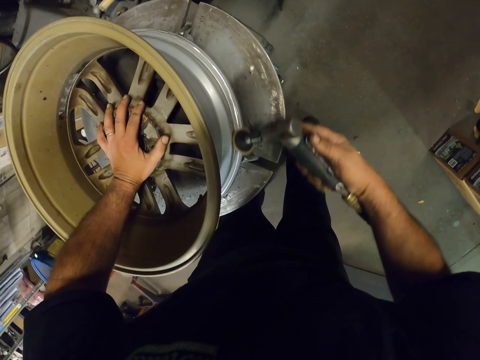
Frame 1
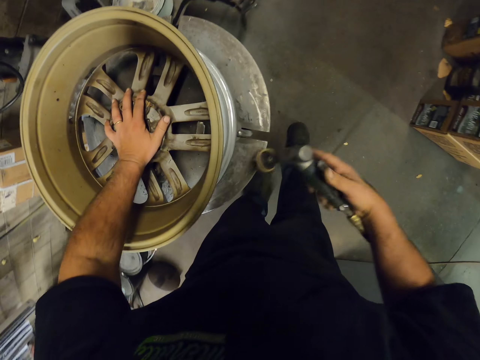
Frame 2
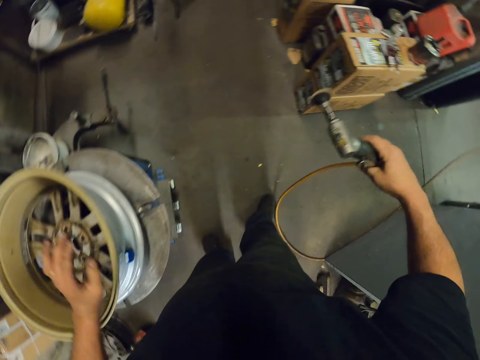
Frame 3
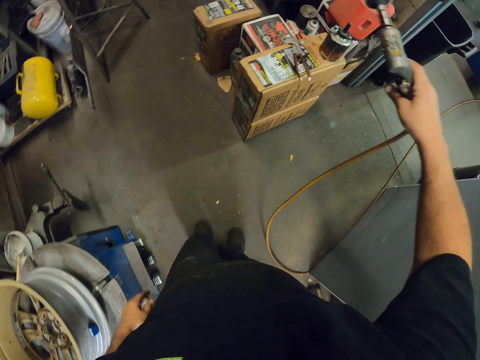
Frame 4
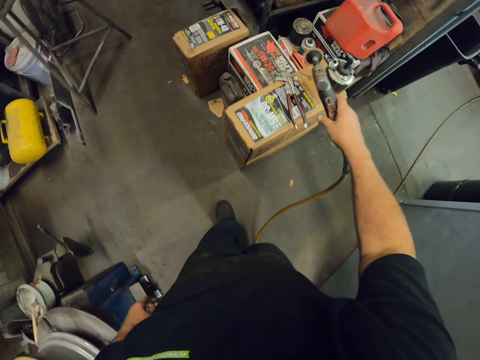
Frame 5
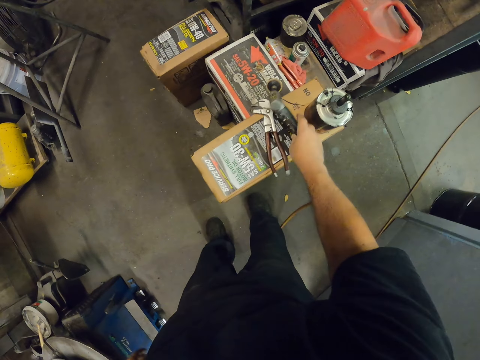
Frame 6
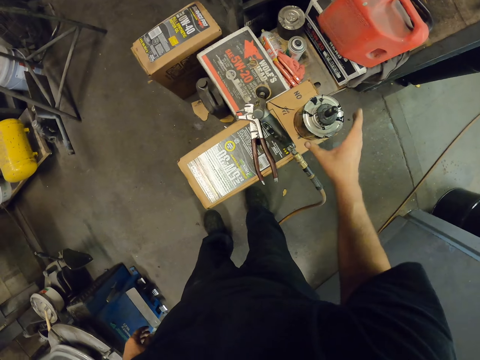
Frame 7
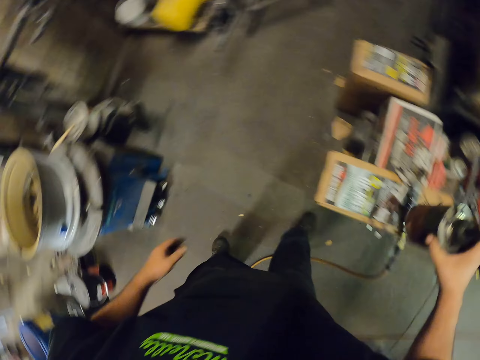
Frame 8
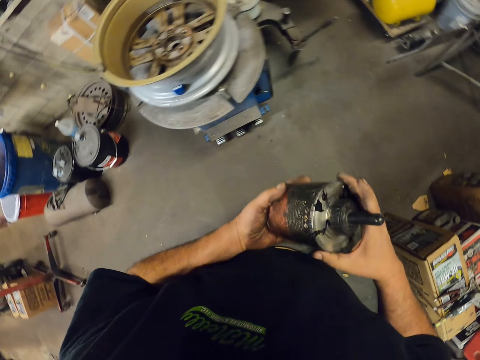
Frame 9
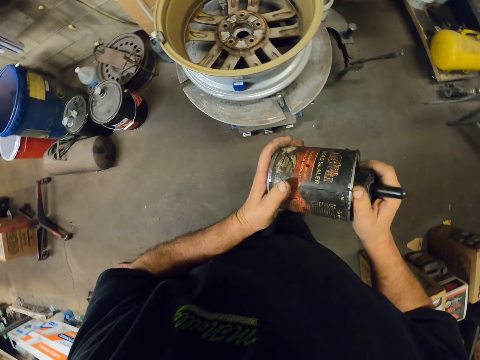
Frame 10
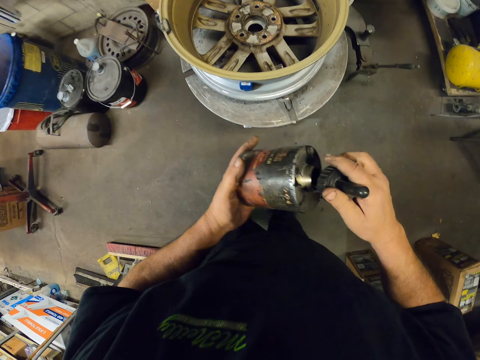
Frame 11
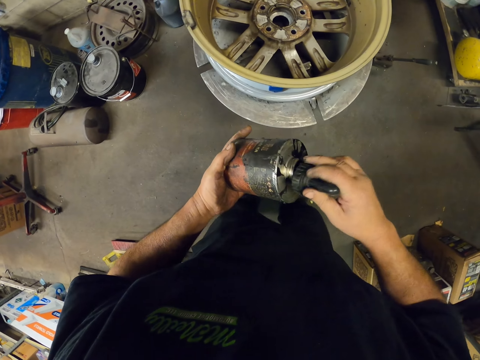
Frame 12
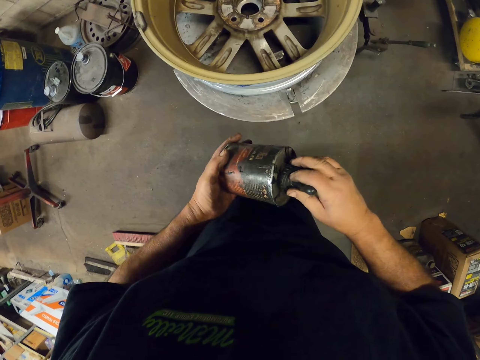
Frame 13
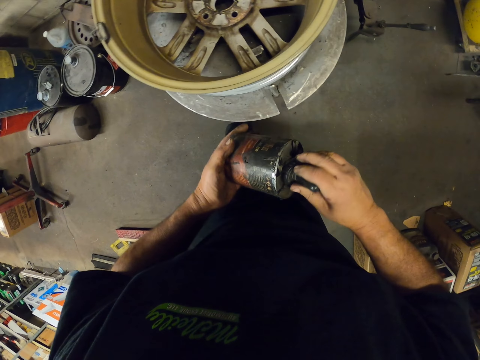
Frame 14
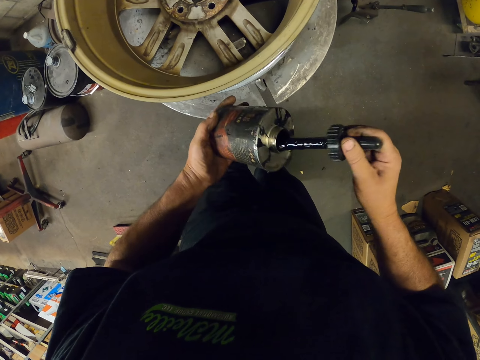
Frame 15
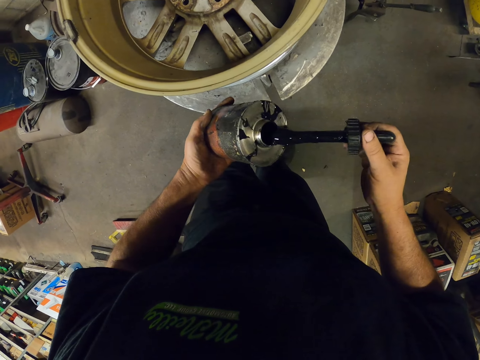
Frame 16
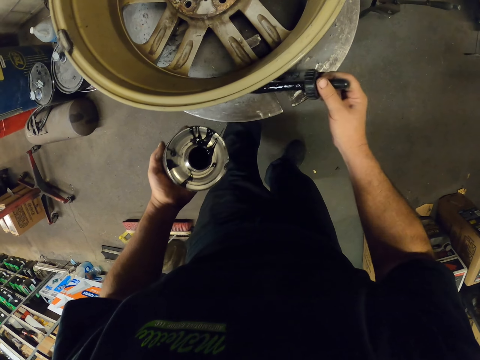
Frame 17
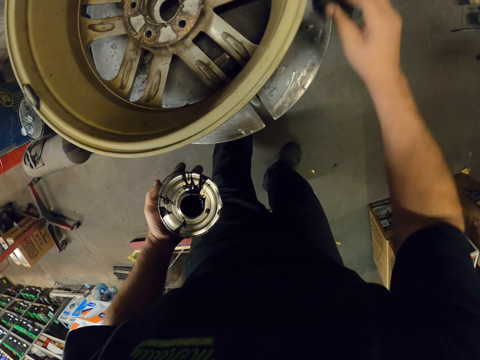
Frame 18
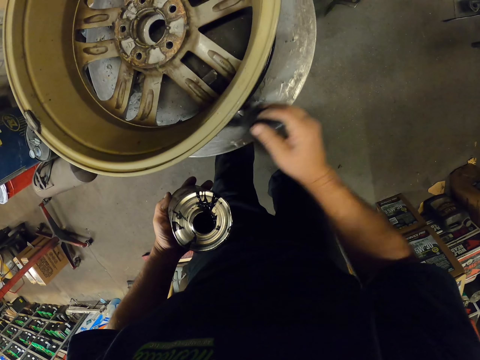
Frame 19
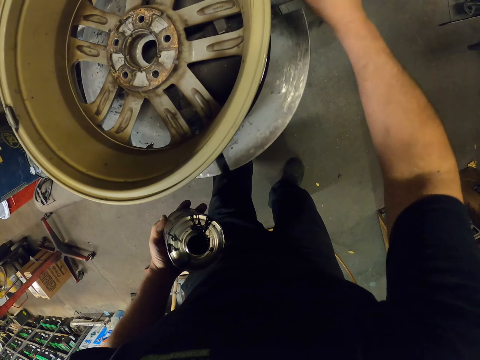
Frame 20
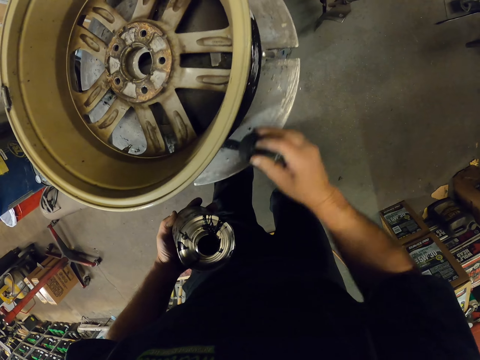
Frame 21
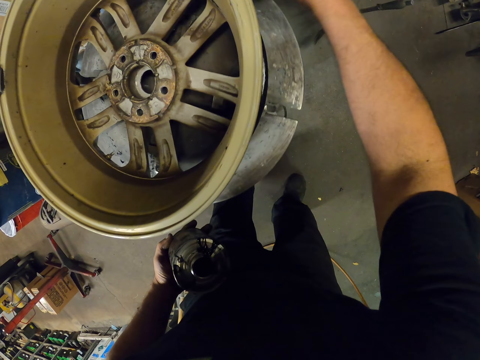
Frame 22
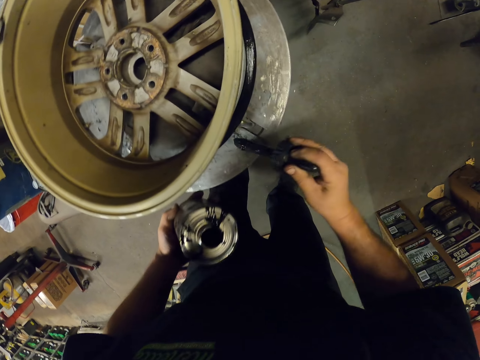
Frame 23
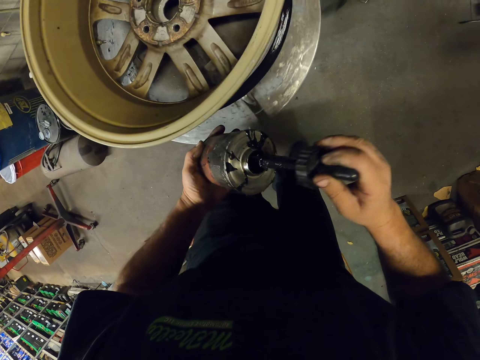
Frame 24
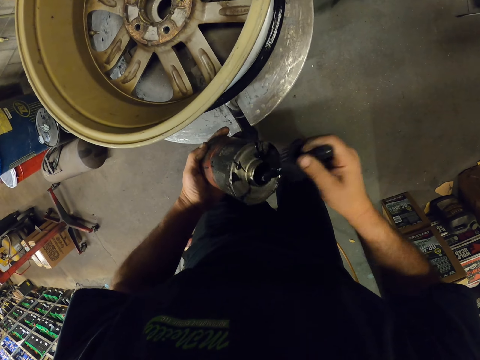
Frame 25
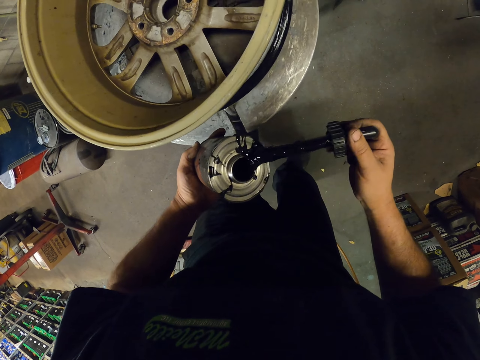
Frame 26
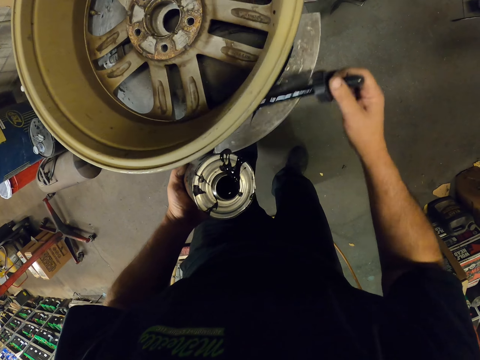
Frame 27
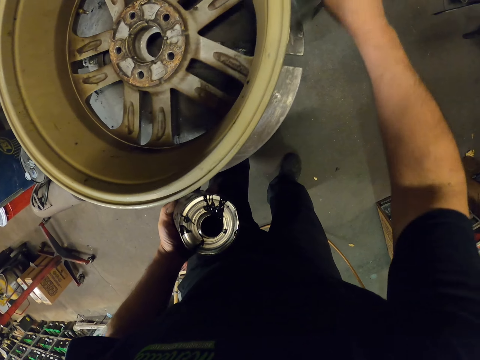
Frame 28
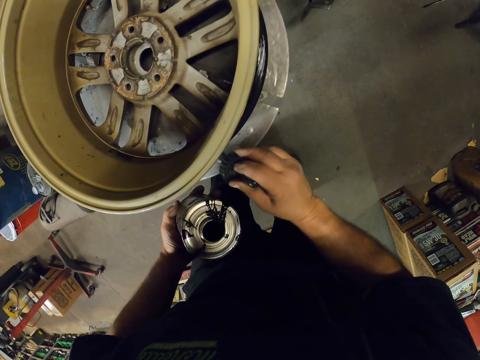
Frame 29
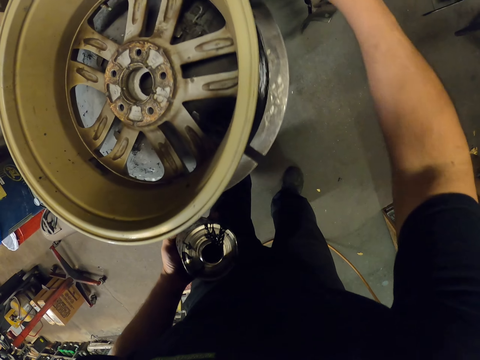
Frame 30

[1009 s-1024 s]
The camera wearer puts the tool on the box and lifts up the tool. They pick up an oil can. They apply oil on the rim with a brush.

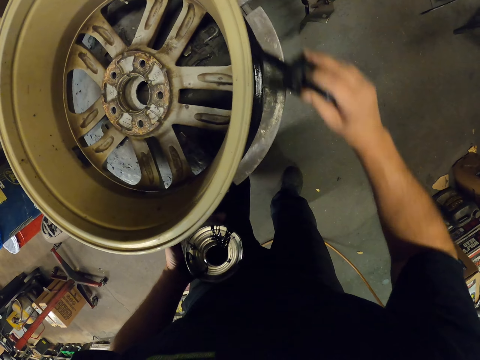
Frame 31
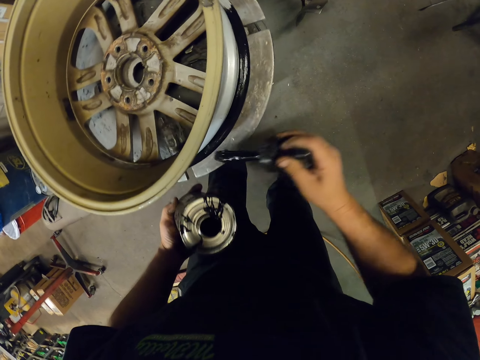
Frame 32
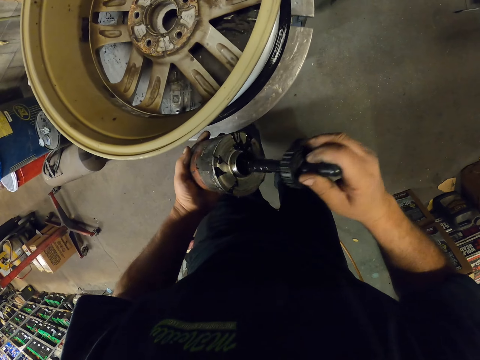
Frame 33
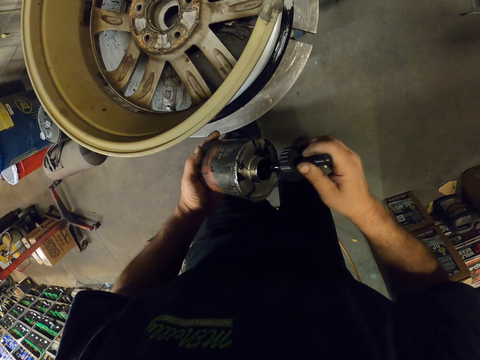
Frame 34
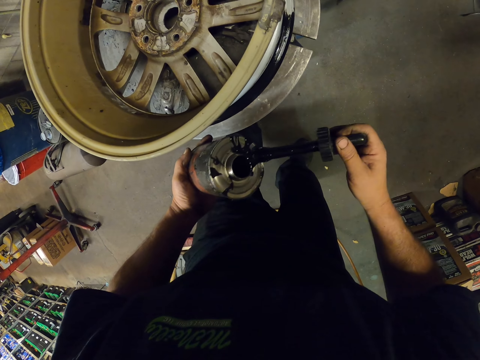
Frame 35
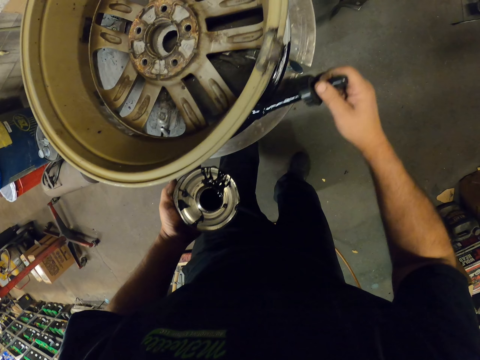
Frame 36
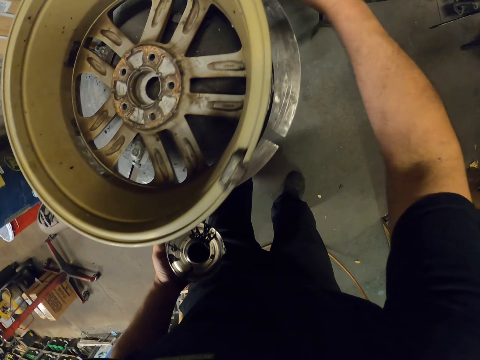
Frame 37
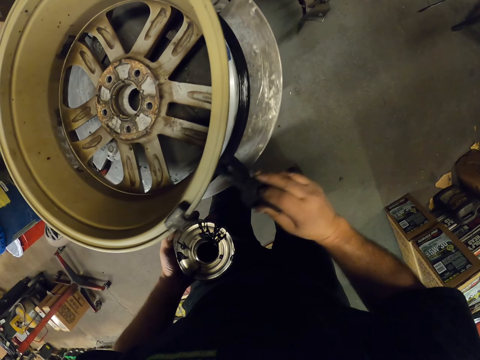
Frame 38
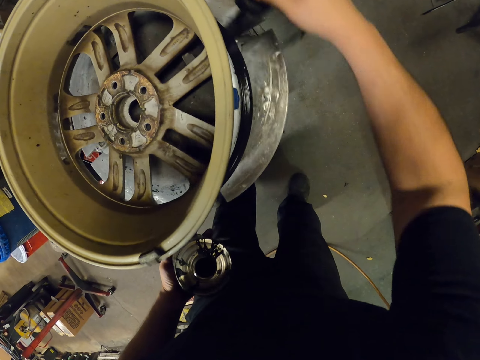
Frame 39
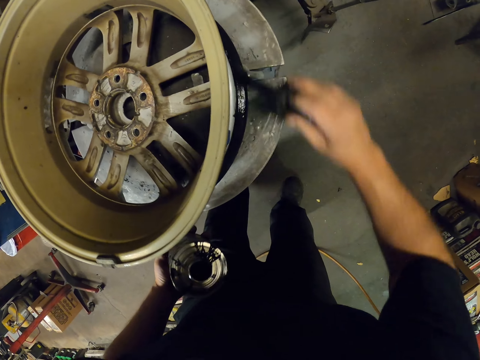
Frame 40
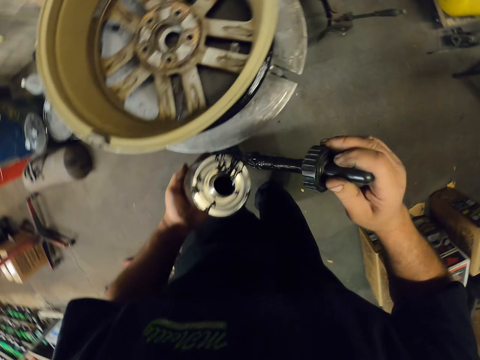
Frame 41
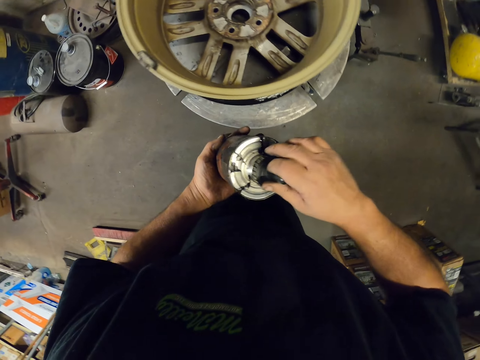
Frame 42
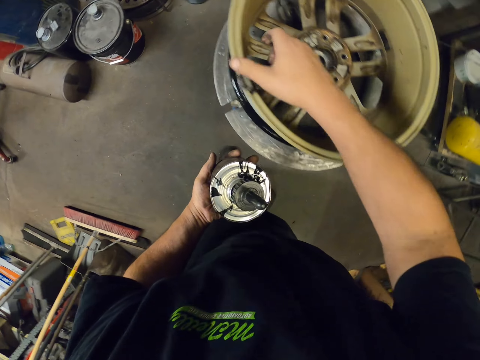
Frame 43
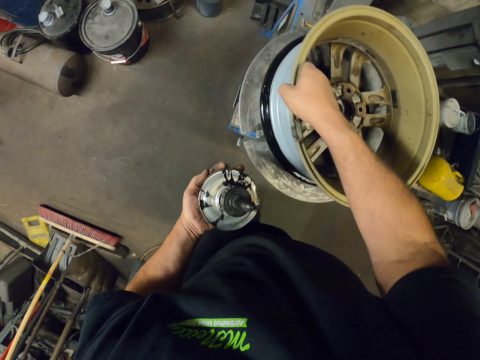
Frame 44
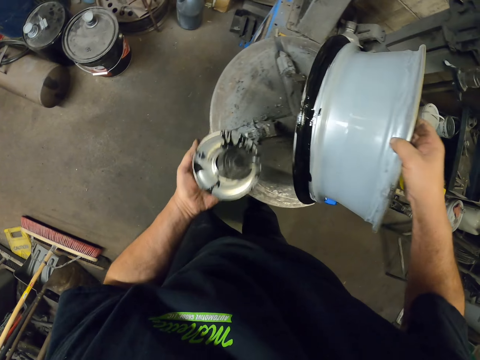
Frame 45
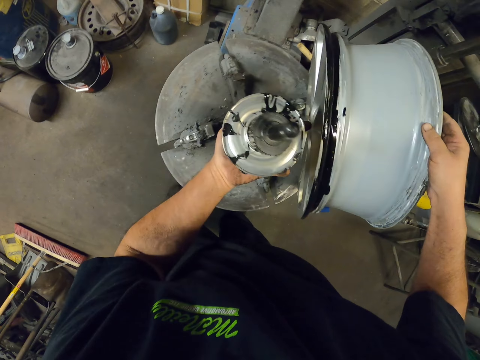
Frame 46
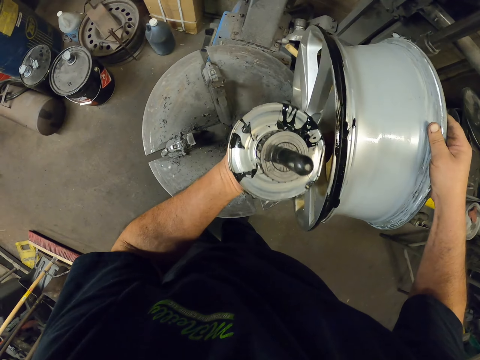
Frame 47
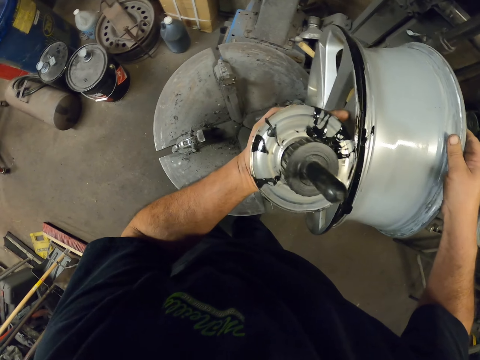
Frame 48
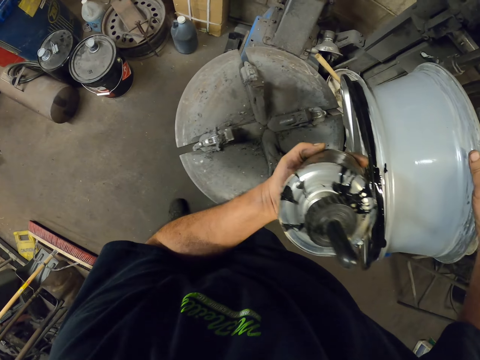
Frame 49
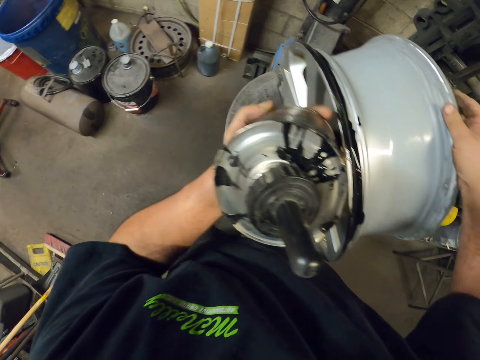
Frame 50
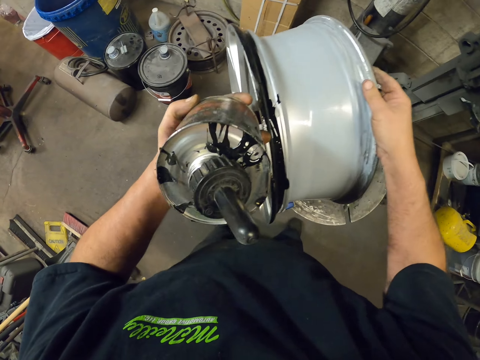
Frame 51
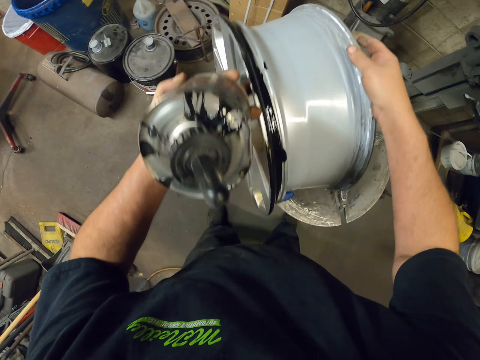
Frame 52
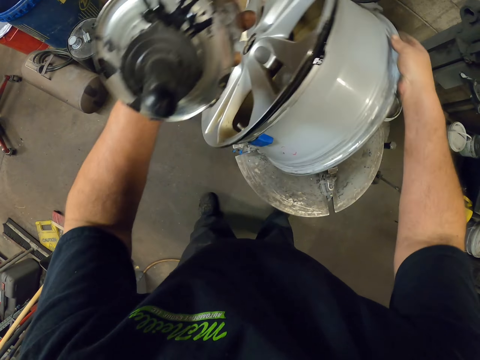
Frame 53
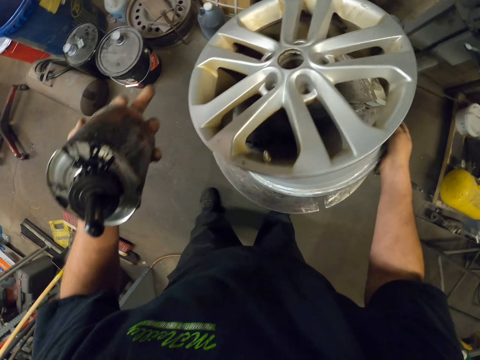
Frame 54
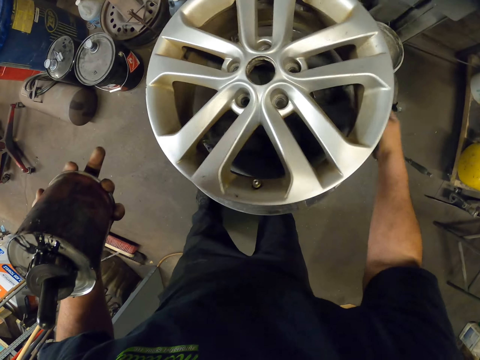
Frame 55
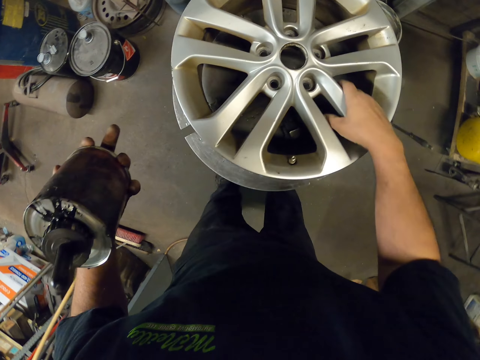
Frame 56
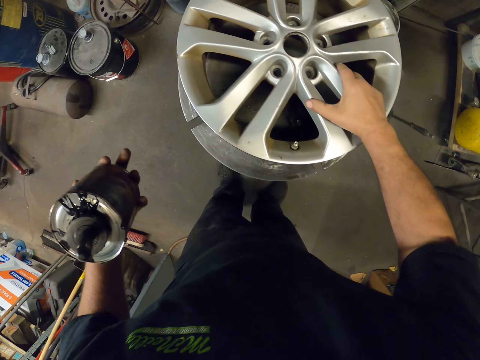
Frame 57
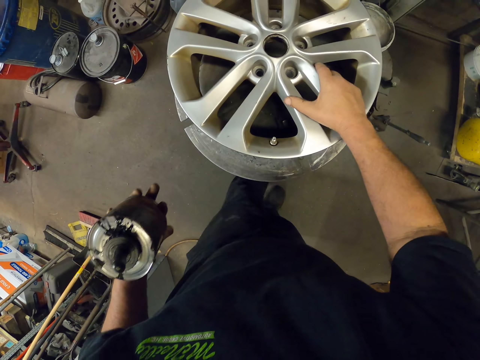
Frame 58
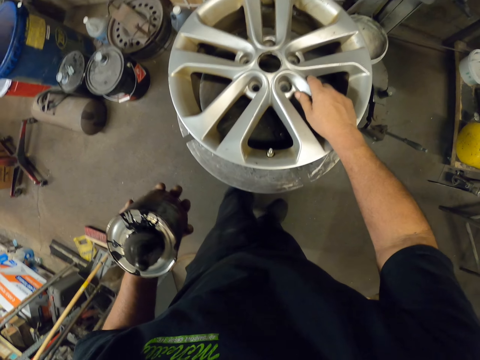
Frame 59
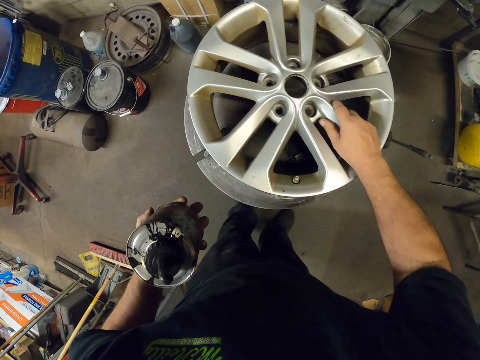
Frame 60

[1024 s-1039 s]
The camera wearer puts the oil brush in the oil can. They turn the rim up.
